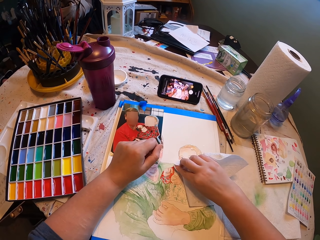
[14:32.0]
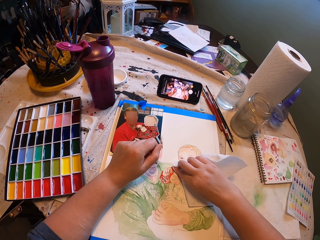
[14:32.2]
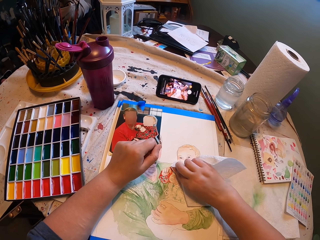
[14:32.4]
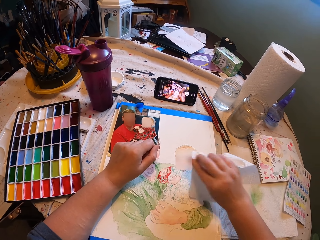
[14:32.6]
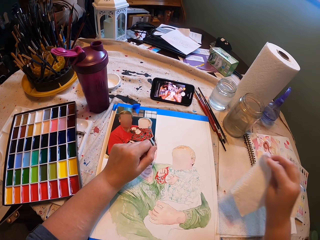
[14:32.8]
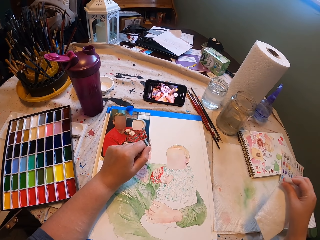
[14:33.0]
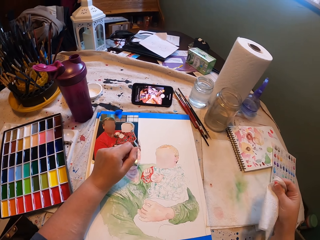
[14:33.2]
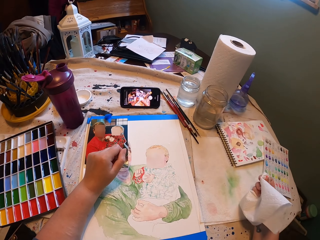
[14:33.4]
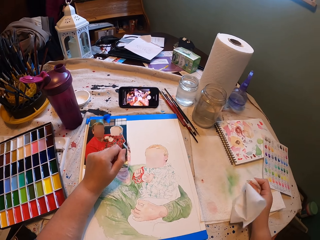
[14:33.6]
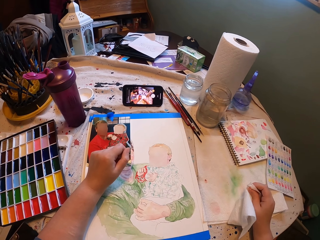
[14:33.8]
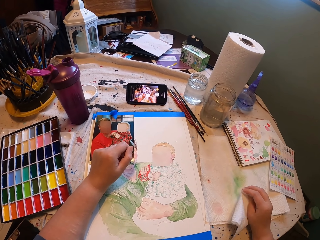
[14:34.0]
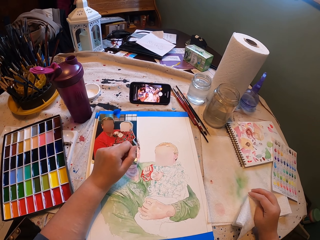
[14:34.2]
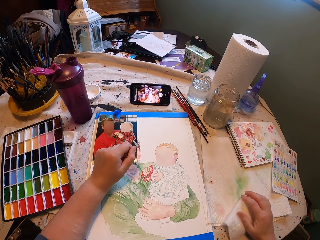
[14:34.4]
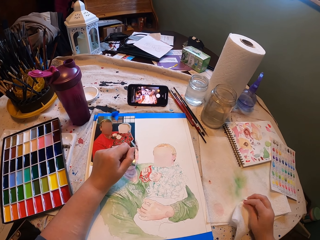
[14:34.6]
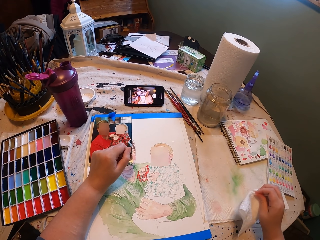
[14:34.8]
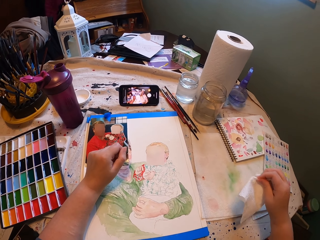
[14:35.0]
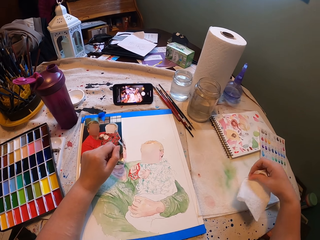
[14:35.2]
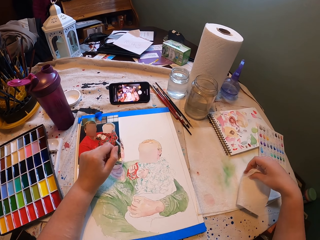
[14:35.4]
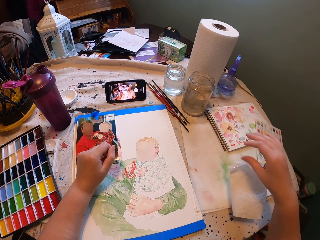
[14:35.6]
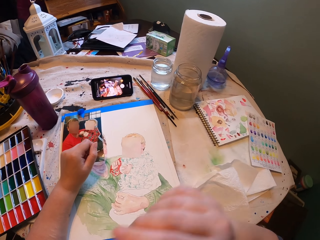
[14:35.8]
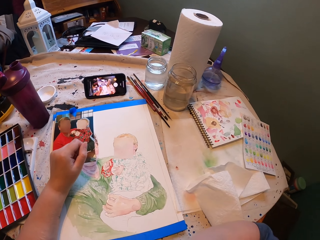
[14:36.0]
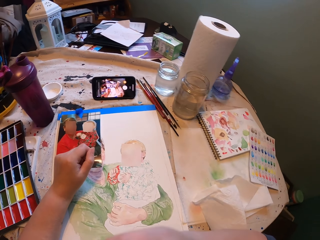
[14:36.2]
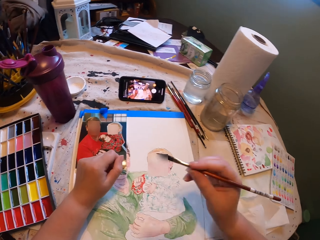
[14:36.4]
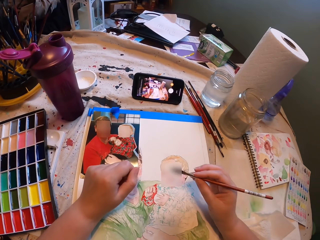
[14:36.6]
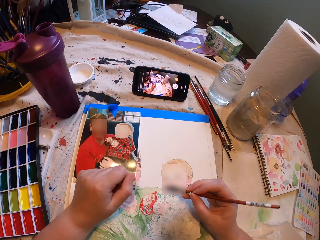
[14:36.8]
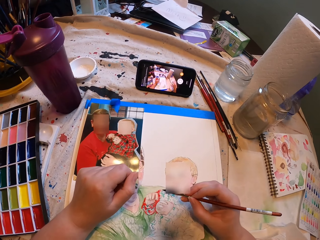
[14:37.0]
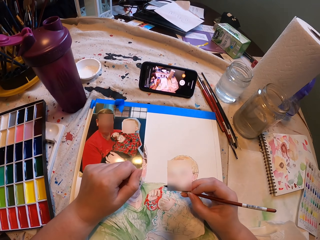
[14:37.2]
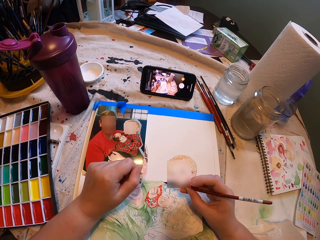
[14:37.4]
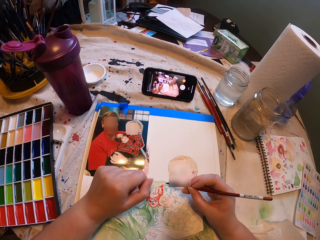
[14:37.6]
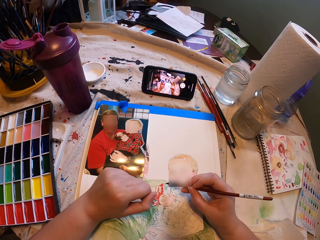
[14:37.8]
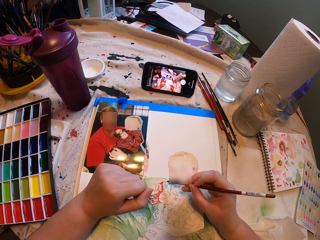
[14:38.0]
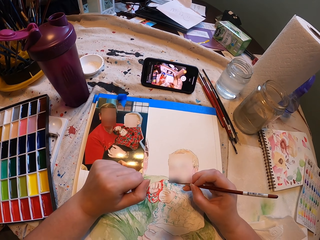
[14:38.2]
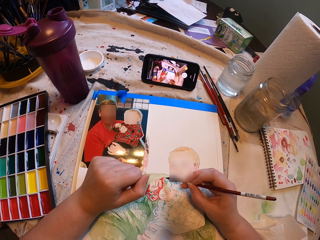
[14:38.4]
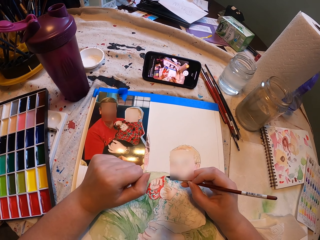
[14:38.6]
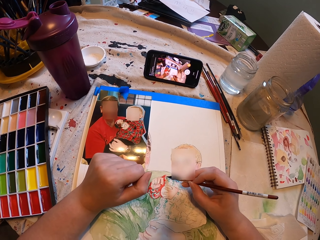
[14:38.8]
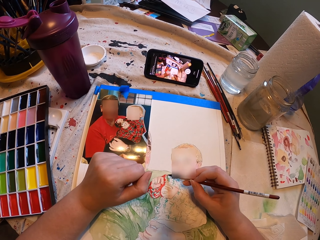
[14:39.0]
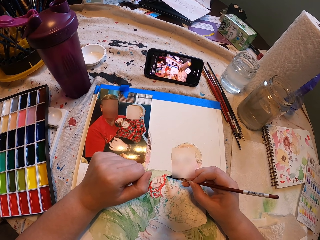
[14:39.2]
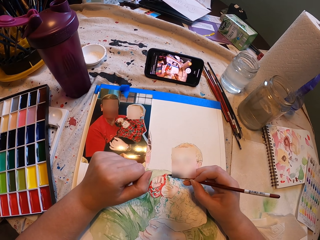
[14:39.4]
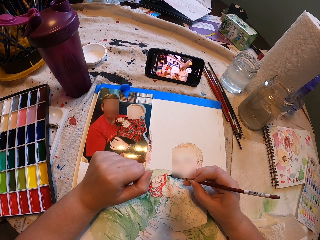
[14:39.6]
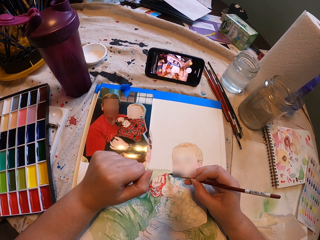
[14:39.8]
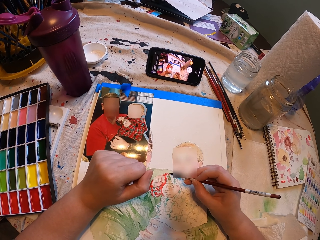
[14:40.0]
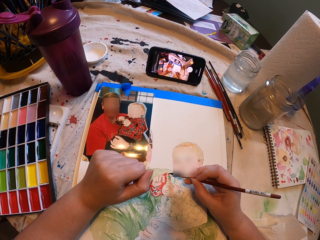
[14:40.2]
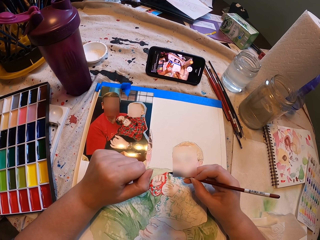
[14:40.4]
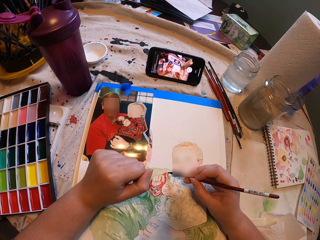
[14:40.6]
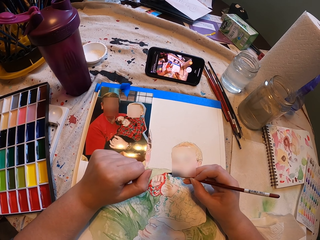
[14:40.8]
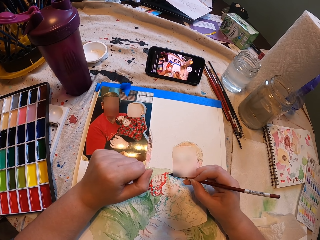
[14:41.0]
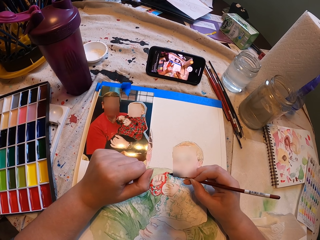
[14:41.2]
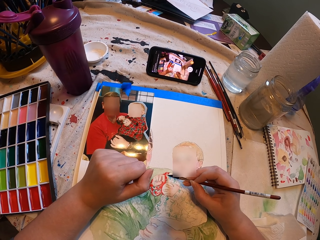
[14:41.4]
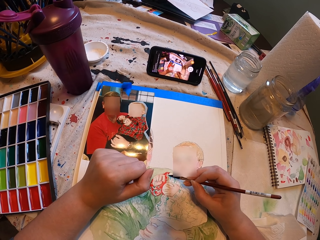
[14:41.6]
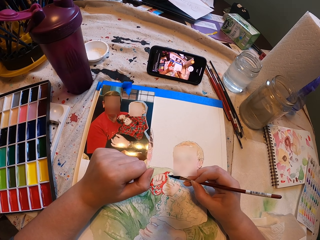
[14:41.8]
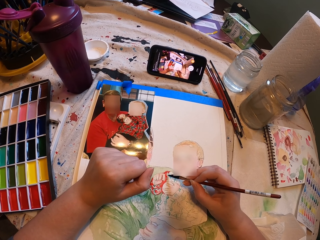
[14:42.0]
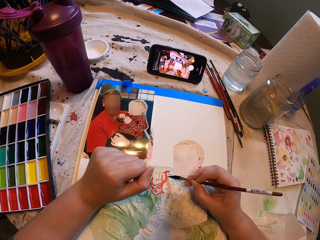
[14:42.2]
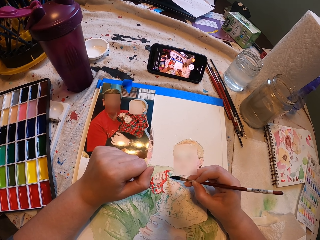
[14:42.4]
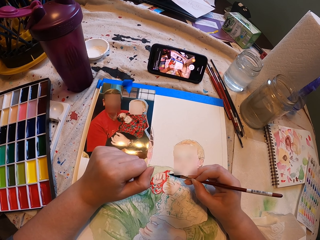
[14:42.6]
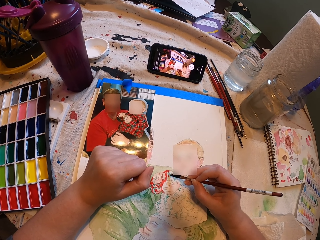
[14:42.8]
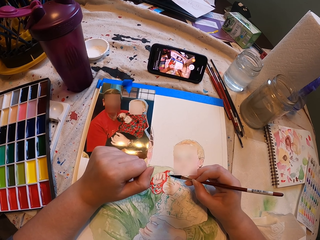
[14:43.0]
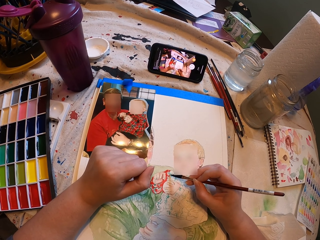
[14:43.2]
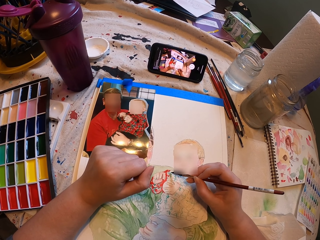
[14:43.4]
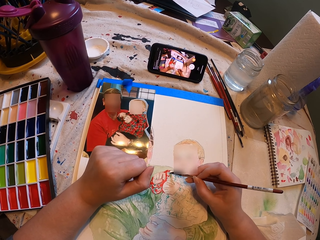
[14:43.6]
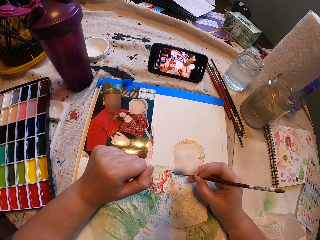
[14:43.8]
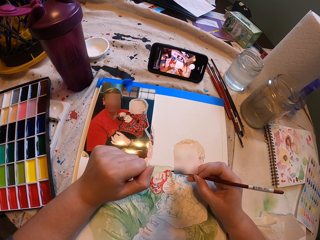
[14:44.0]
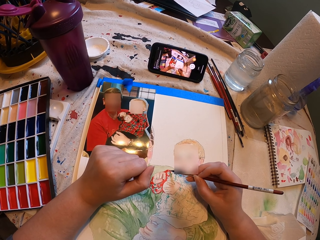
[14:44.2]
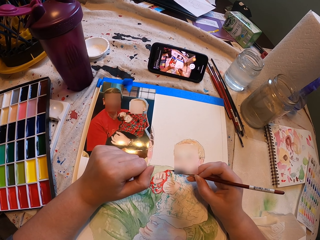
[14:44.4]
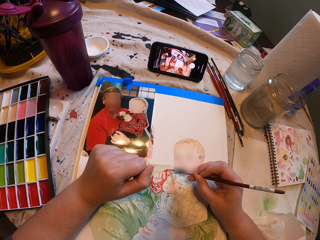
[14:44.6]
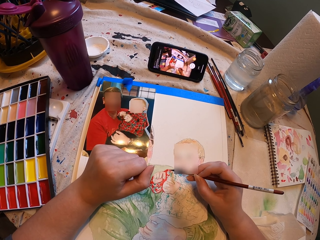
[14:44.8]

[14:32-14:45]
The camera wearer puts the tissue on the table. They pick up the paint brush. They draw on the white art paper with the drawing brush.

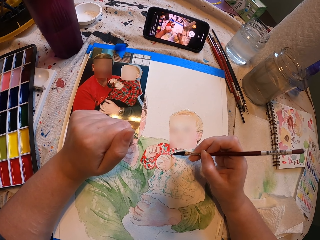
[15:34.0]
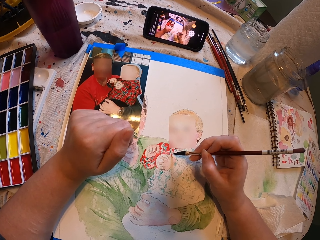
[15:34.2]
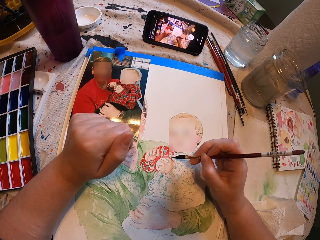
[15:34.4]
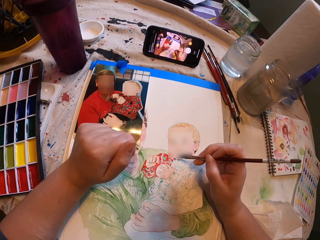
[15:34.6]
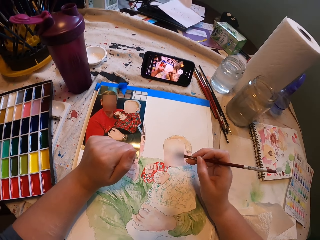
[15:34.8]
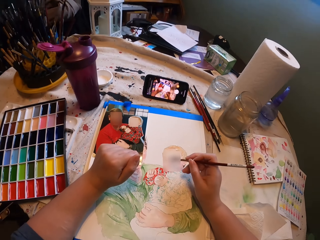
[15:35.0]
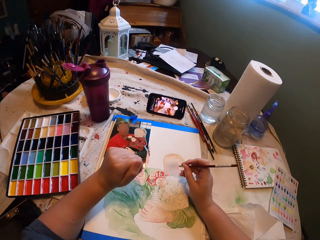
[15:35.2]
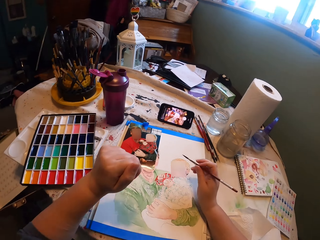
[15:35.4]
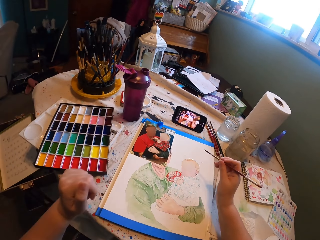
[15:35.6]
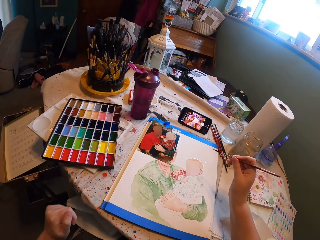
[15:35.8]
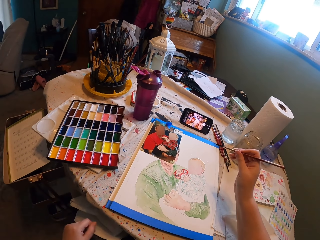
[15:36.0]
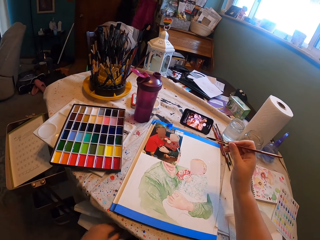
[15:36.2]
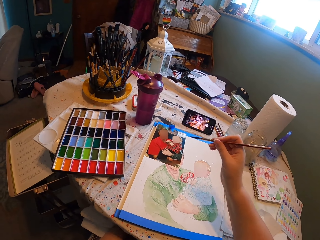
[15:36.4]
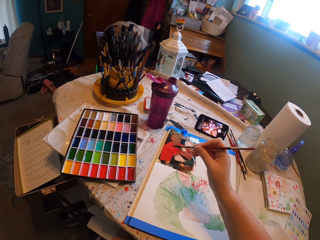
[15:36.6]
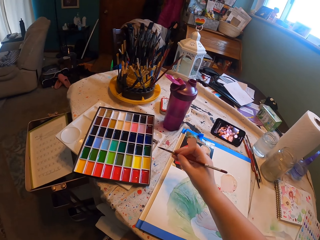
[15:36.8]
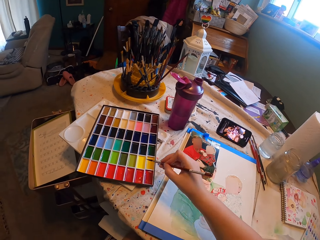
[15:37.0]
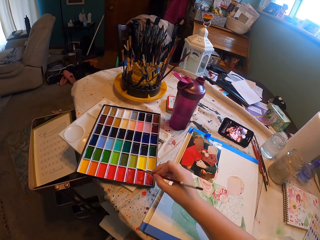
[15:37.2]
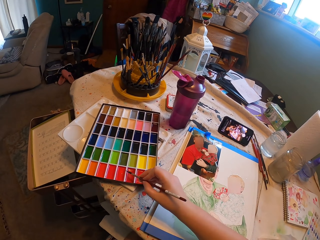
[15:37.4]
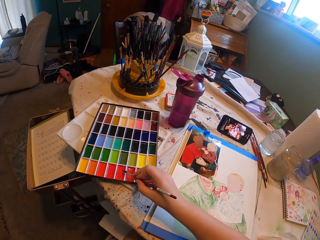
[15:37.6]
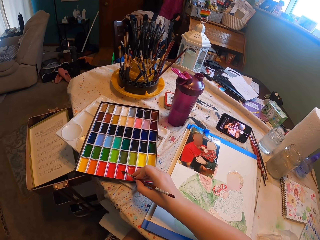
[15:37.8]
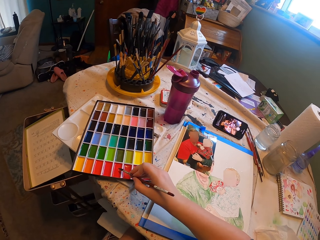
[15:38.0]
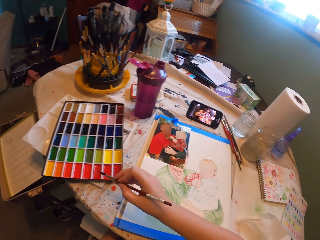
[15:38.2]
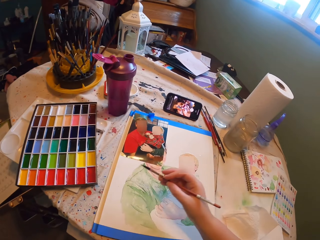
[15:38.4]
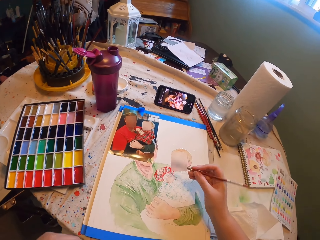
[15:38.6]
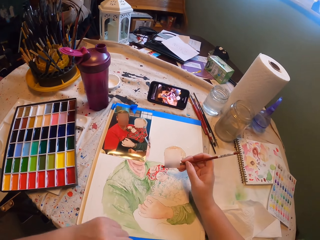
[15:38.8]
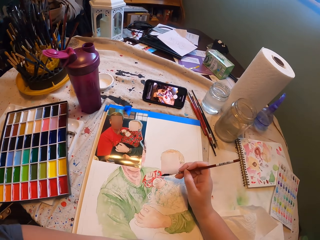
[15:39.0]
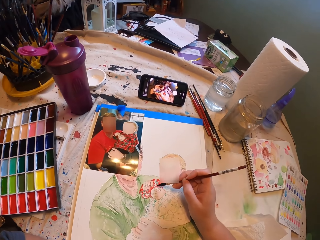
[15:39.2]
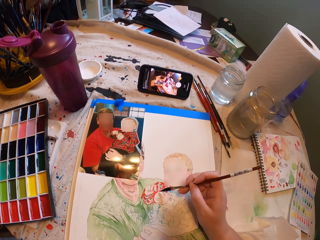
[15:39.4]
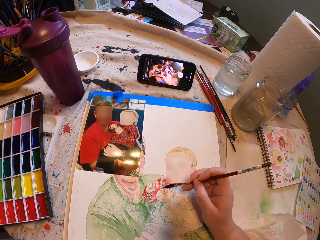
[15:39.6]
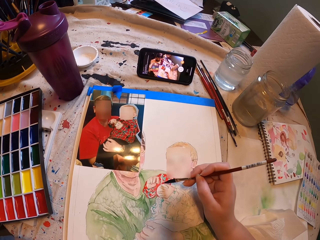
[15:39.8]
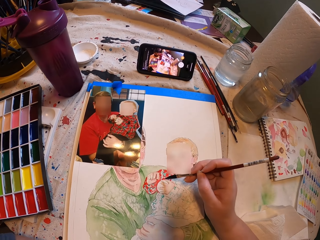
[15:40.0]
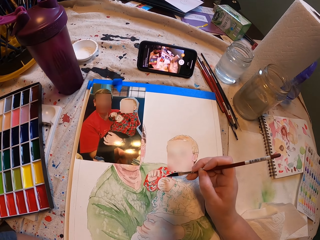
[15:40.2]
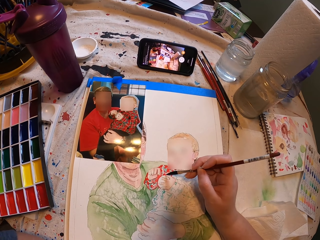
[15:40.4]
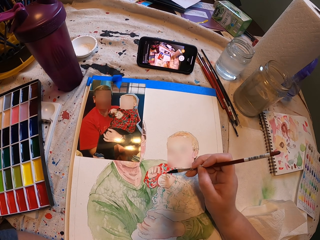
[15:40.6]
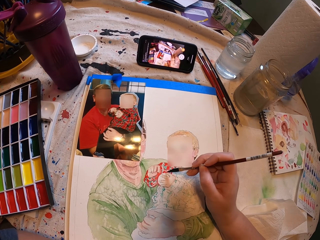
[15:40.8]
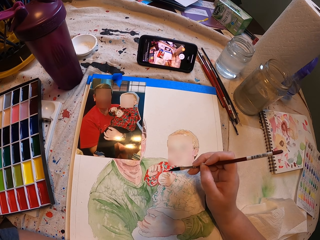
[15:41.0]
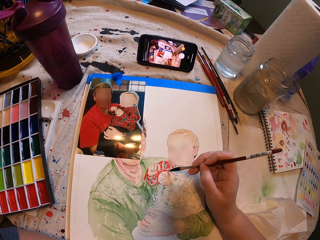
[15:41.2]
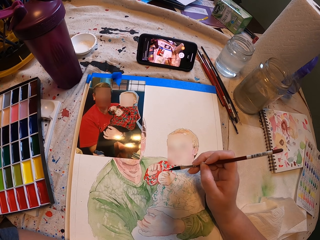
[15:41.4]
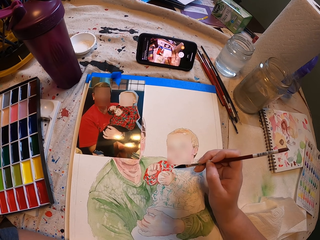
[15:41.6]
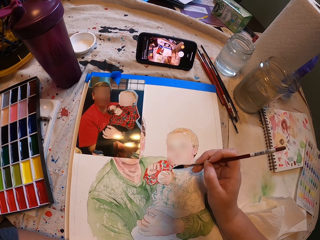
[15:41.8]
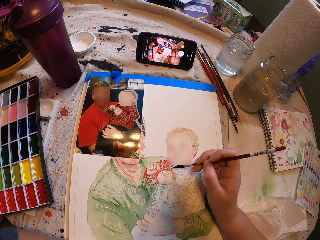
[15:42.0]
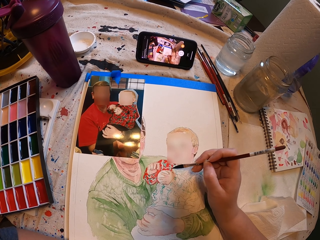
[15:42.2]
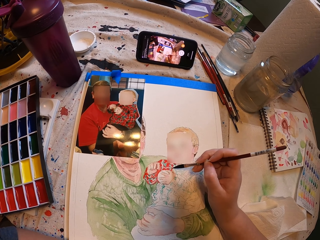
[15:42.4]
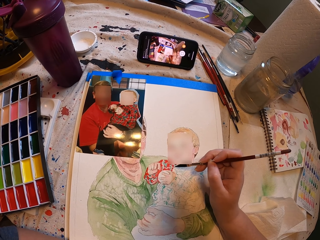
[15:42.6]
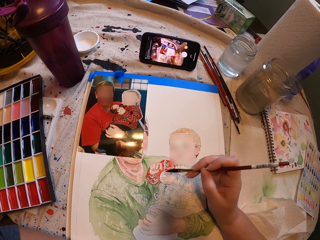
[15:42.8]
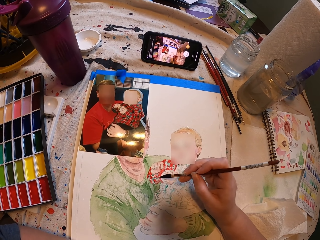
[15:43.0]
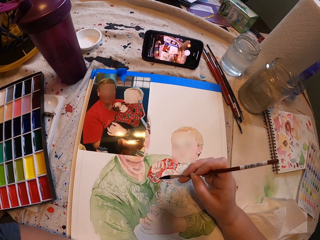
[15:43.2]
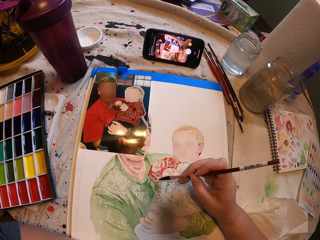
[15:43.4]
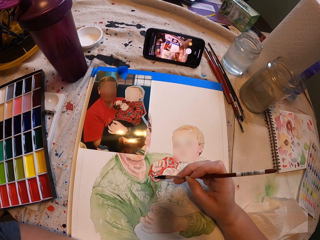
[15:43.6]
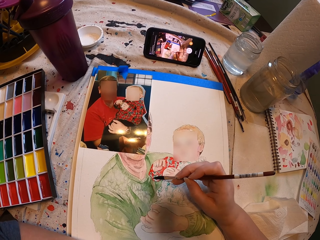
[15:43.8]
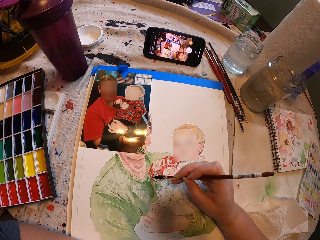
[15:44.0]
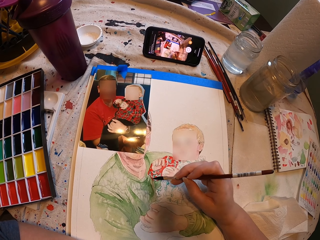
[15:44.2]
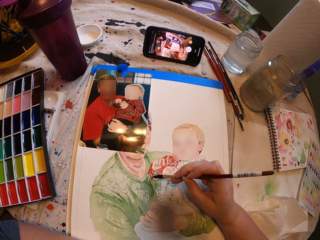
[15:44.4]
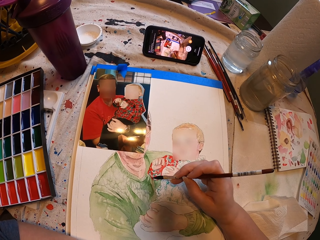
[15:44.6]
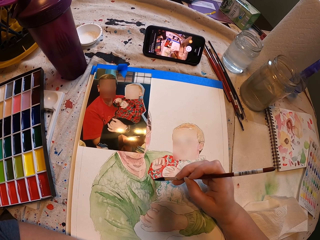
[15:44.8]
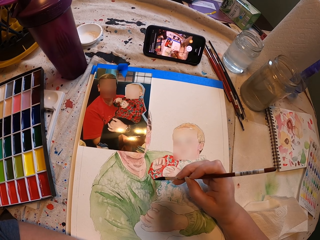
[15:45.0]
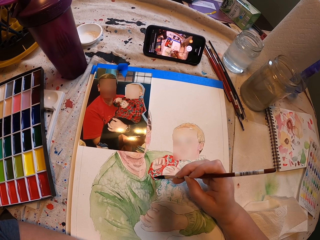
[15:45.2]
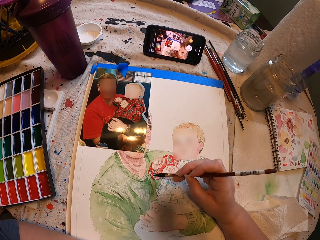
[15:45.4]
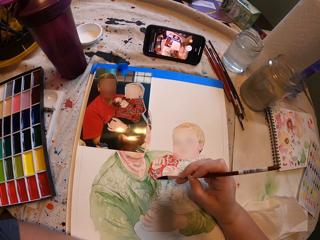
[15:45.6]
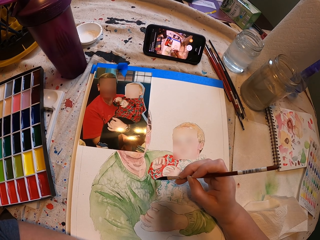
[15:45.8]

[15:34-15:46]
The camera wearer looks around and lifts their hands. They place the paint brush on the colour box. They apply paint on the drawing brush. They draw on the white art paper with the drawing brush.
